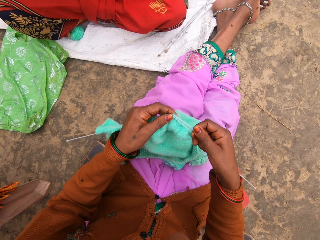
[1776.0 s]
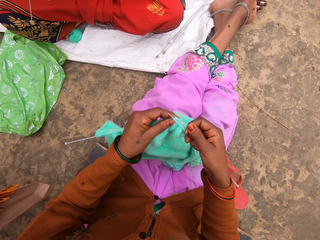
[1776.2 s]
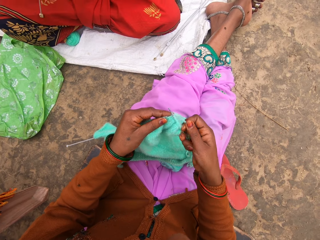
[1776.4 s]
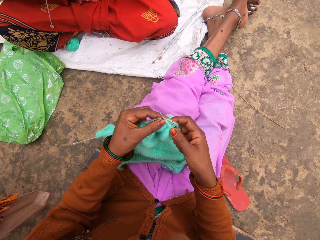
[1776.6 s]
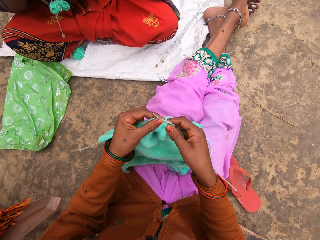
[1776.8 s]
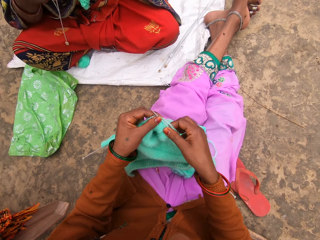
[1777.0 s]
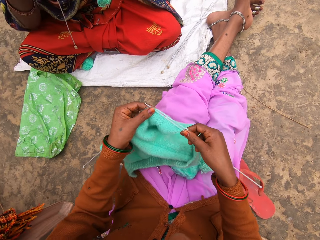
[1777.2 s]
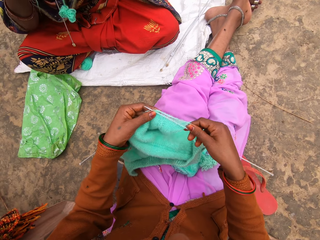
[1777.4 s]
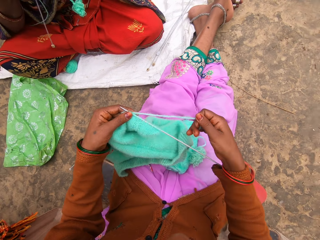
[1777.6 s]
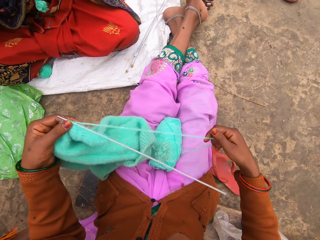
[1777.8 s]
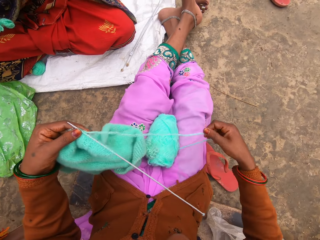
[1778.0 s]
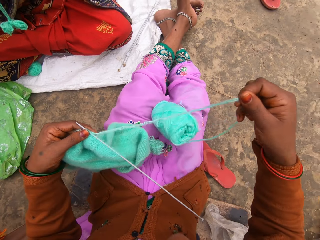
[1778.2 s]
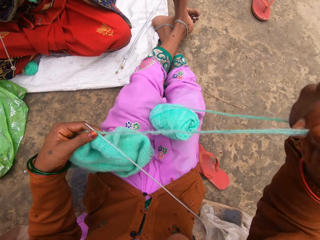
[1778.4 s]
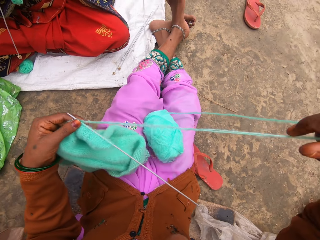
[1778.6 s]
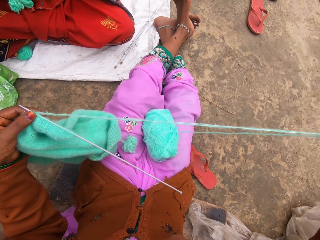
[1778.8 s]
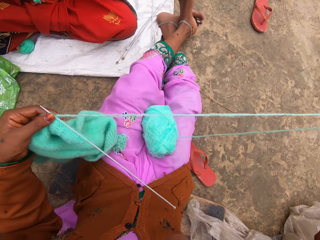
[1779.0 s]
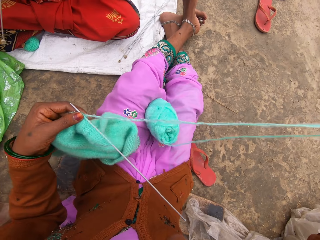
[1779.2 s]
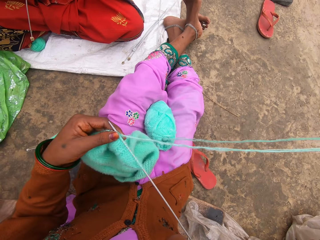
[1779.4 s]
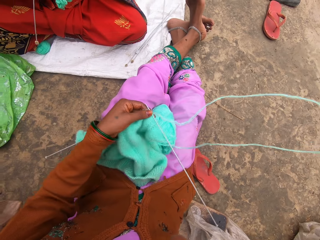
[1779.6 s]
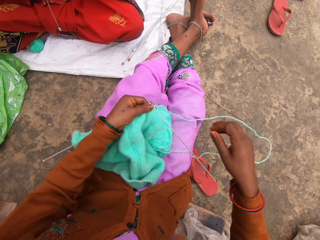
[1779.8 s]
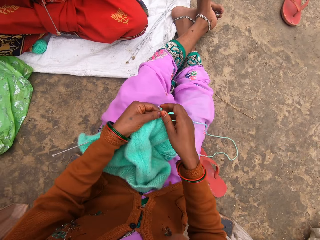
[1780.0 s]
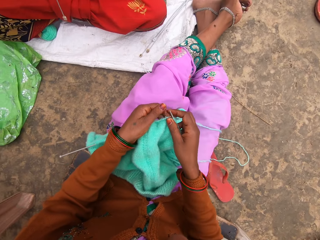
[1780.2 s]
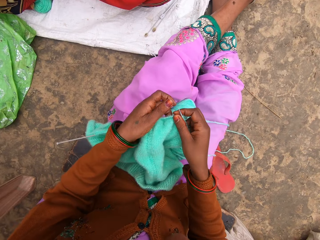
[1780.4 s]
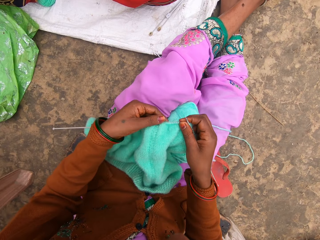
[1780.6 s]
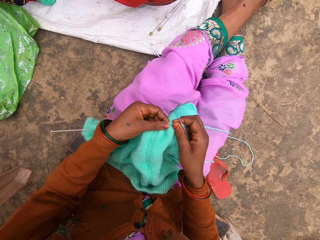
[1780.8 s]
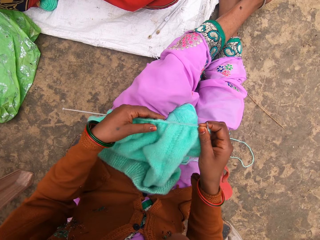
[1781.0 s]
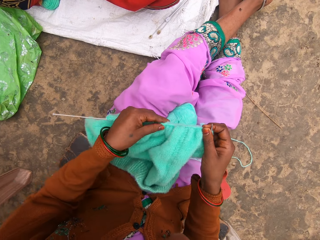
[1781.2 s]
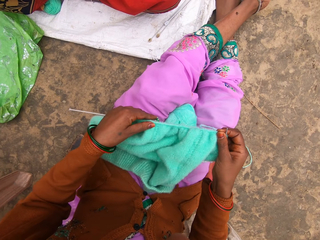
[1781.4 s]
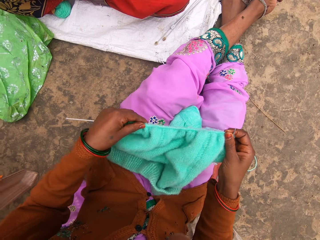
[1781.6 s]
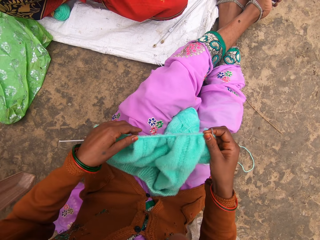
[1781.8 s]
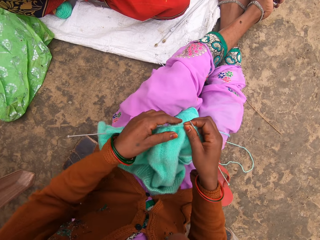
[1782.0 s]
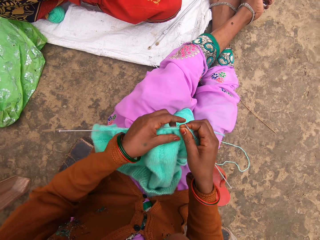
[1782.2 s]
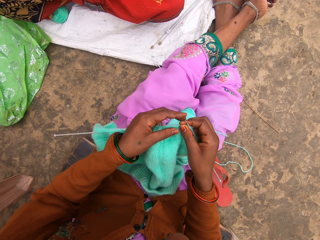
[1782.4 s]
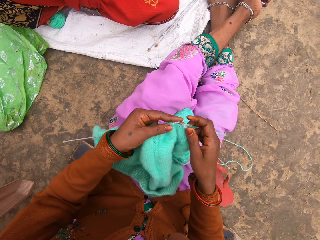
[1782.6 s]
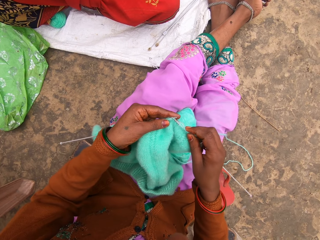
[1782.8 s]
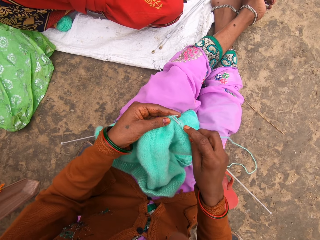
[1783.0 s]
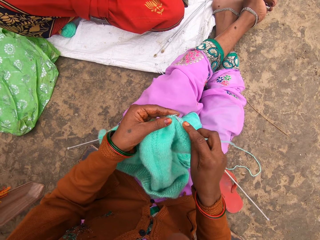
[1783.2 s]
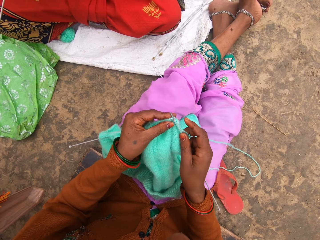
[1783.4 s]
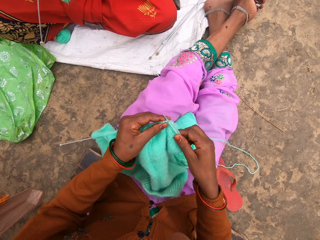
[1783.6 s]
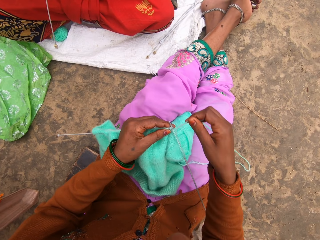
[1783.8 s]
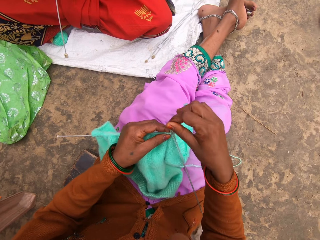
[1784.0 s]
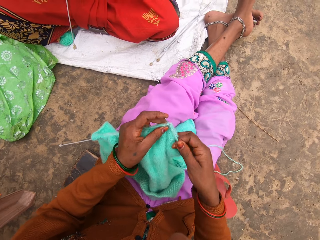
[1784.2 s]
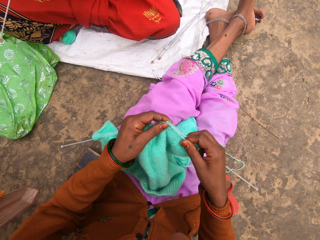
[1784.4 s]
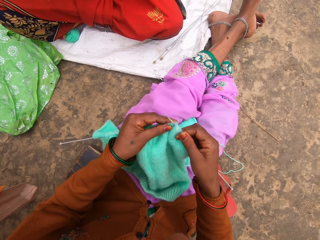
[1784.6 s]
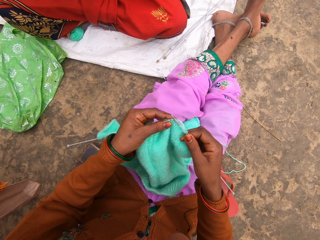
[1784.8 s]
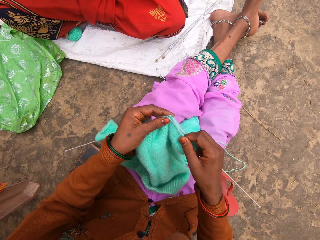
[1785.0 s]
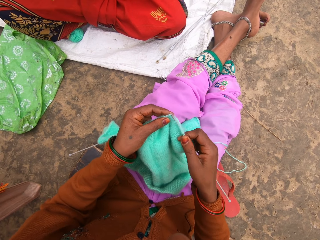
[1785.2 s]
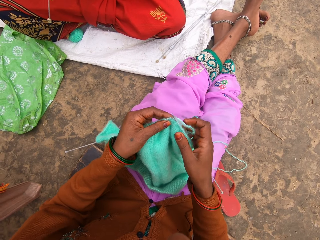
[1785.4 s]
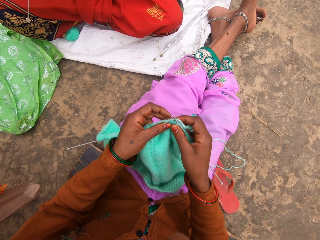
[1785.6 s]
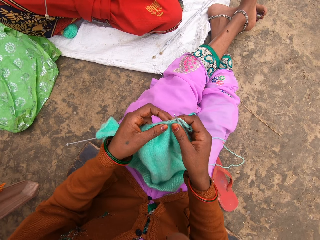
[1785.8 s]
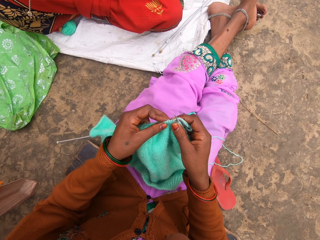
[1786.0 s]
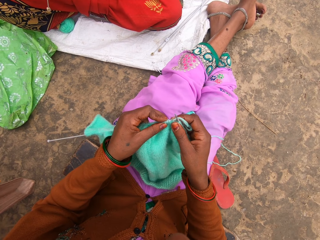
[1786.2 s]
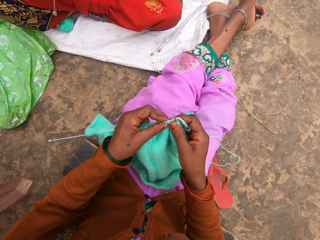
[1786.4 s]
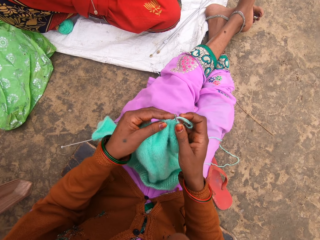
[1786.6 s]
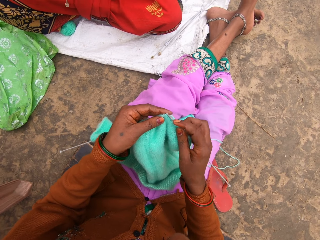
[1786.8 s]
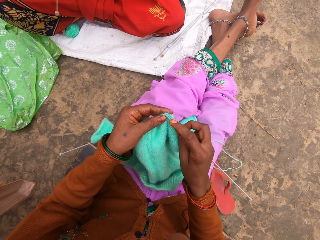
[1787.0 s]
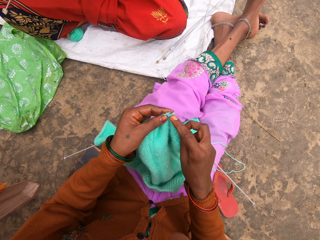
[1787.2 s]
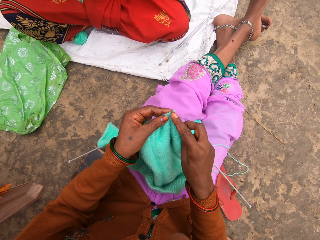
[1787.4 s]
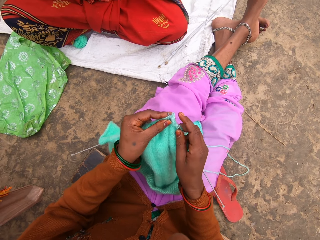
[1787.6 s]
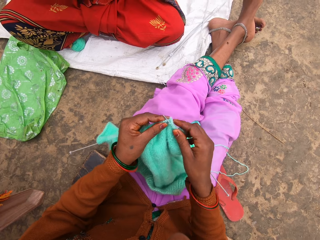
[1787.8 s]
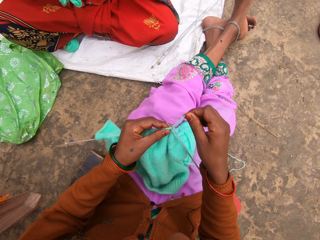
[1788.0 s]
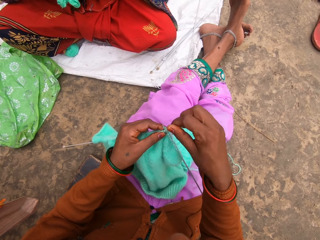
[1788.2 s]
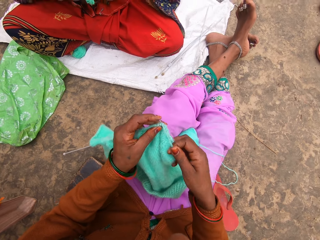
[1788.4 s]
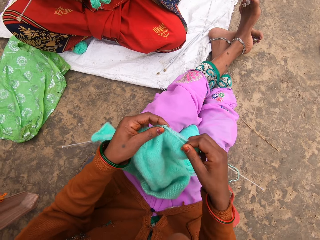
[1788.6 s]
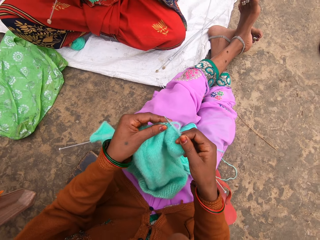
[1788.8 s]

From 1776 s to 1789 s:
The camera wearer removes thread on the yarn. They knit.

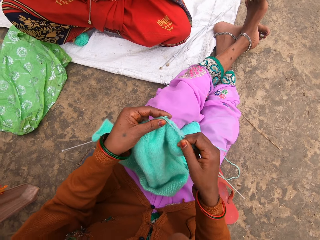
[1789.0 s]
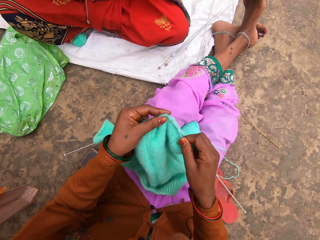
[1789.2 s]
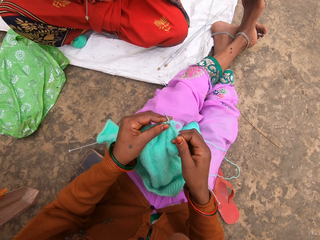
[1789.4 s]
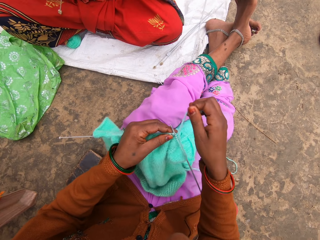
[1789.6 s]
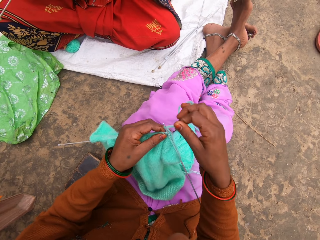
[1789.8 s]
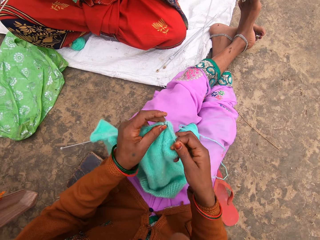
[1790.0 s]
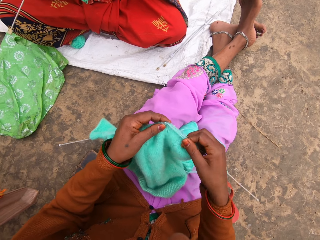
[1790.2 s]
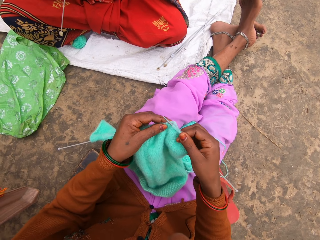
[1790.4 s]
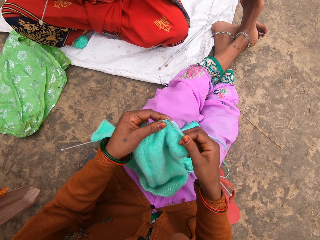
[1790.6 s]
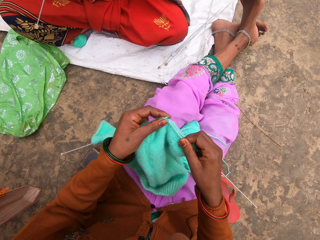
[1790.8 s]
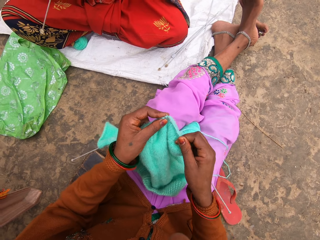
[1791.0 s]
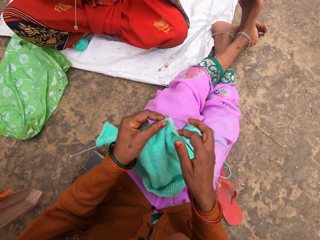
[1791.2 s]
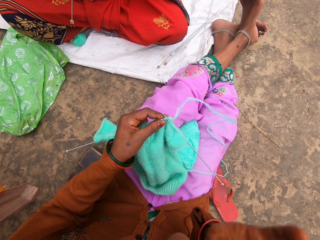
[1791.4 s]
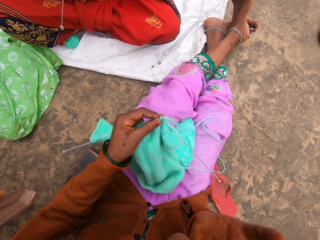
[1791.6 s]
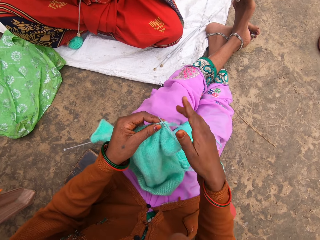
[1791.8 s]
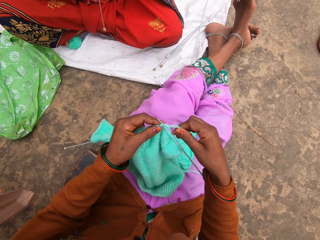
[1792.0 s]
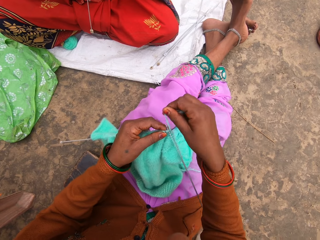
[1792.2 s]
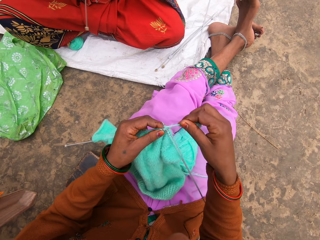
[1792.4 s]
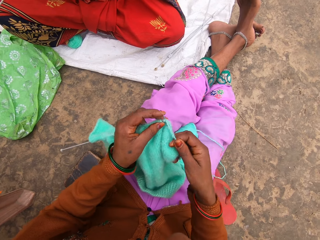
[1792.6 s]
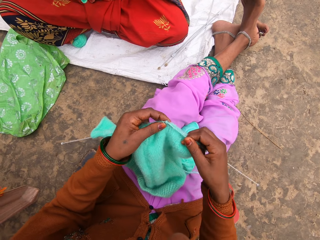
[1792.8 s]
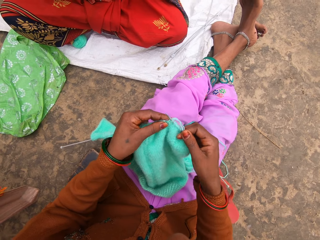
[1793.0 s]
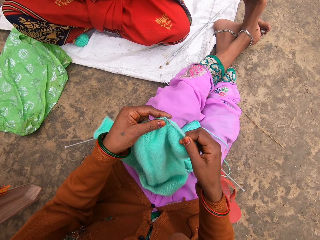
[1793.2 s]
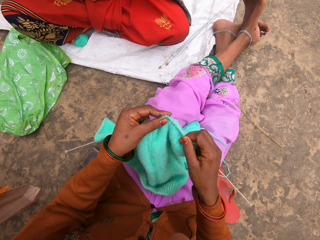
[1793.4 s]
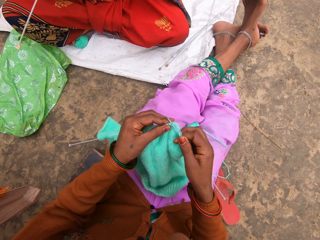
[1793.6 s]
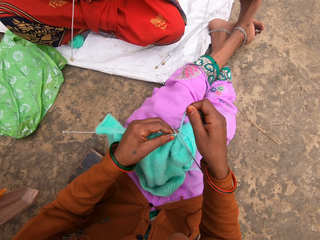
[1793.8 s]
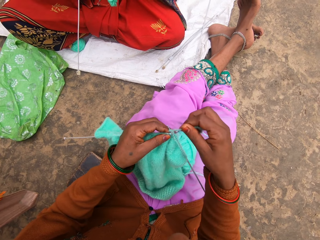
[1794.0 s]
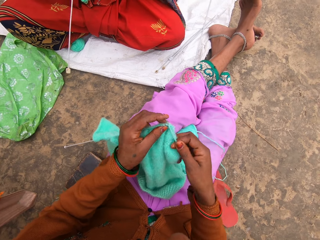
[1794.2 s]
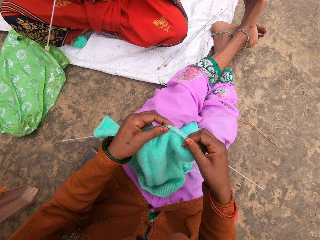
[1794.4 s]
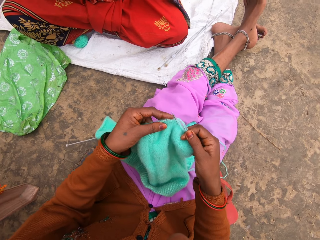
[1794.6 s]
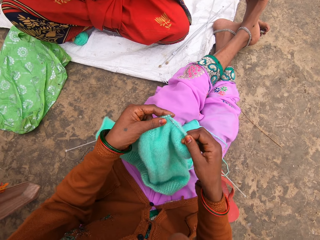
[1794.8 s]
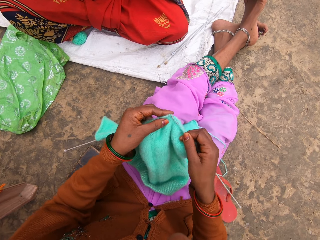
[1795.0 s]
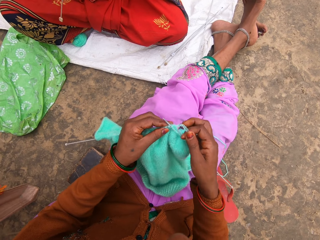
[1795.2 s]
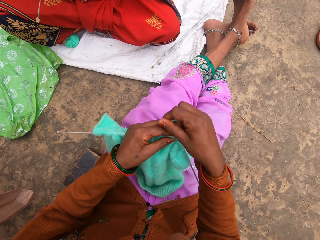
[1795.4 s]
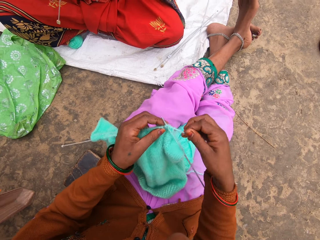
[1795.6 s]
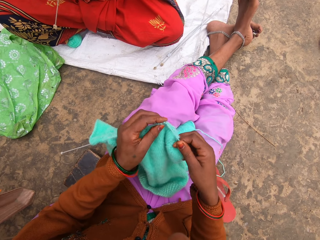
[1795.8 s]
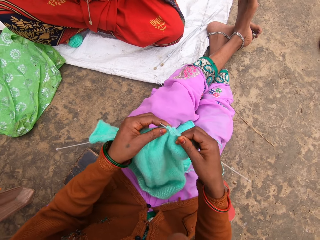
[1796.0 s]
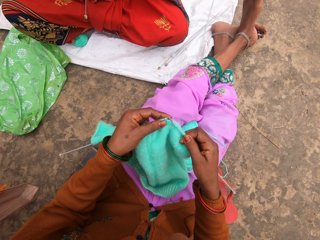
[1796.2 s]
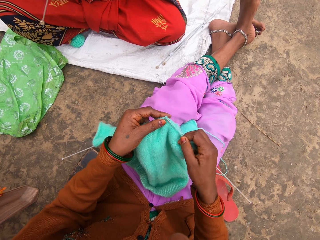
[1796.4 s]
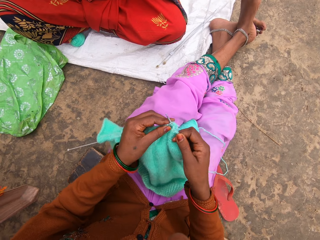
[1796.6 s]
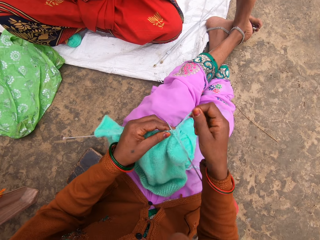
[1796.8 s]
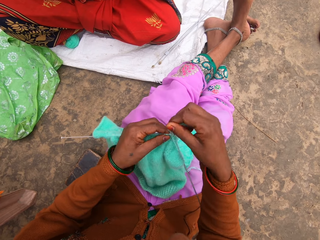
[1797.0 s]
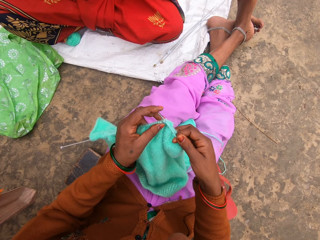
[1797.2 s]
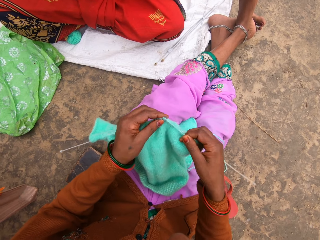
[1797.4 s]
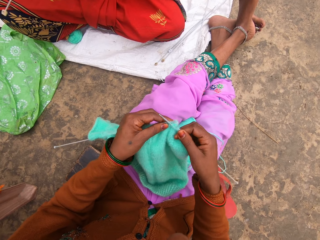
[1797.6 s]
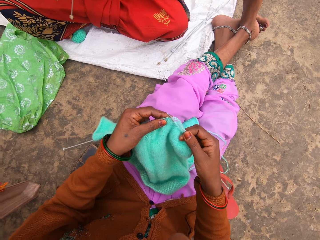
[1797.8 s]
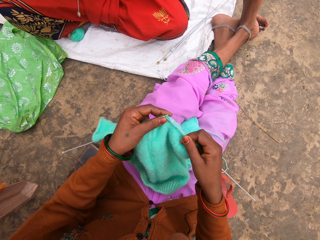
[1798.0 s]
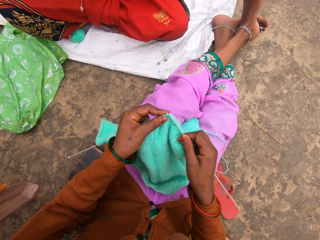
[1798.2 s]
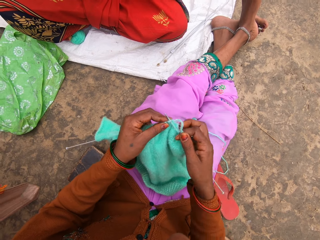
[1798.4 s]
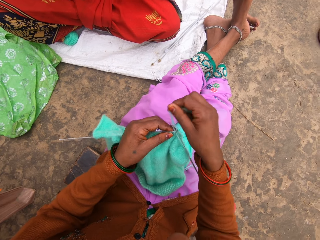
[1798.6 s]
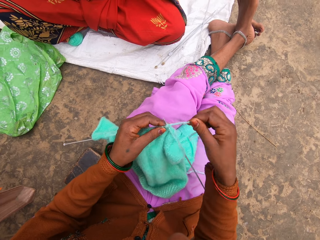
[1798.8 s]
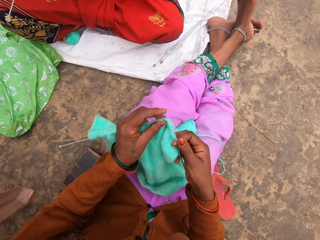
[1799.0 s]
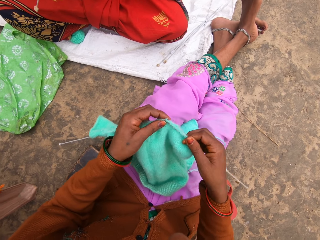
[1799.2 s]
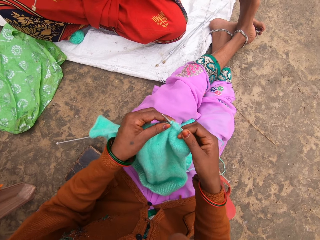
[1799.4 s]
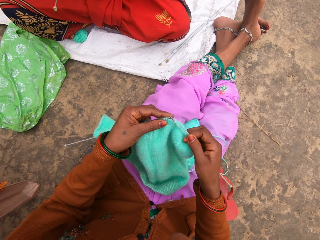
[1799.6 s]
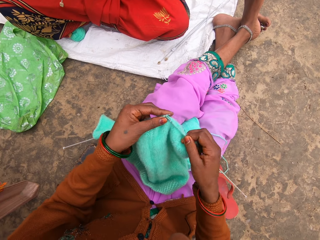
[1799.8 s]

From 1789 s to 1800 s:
The camera wearer moves a hand. They knit.
